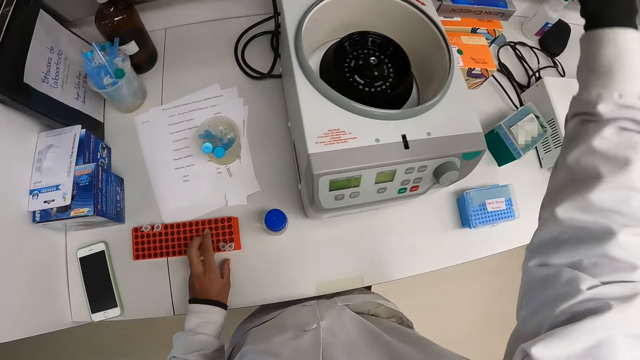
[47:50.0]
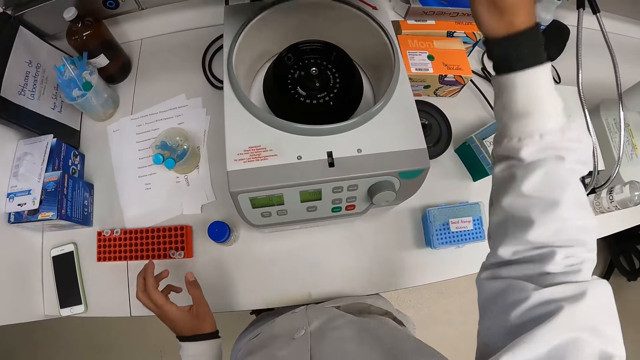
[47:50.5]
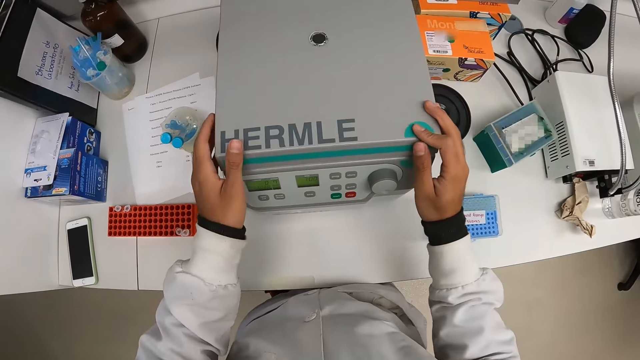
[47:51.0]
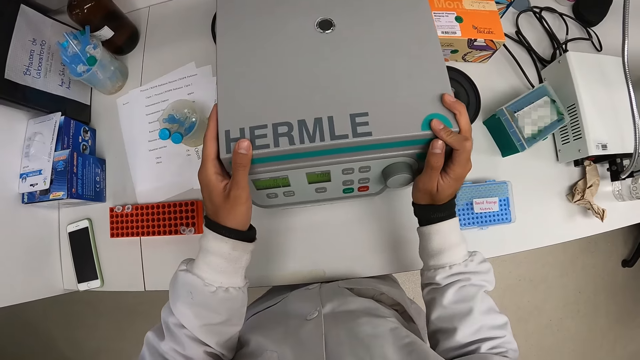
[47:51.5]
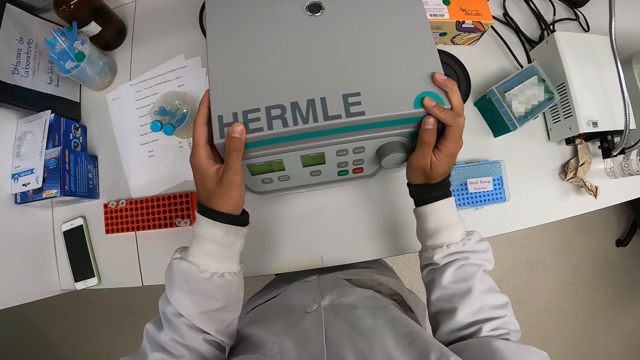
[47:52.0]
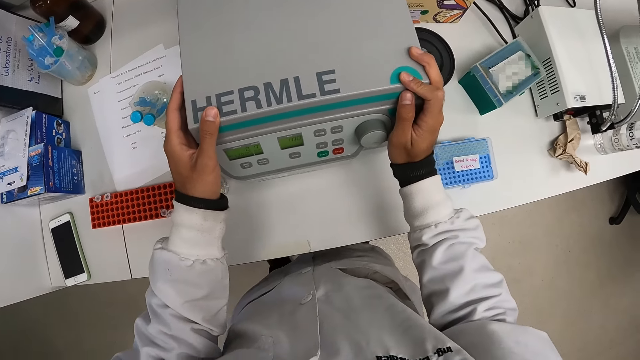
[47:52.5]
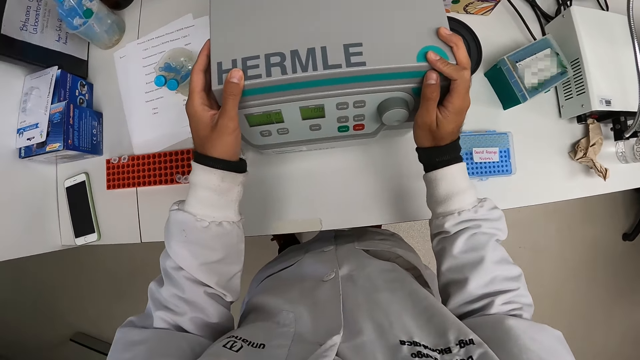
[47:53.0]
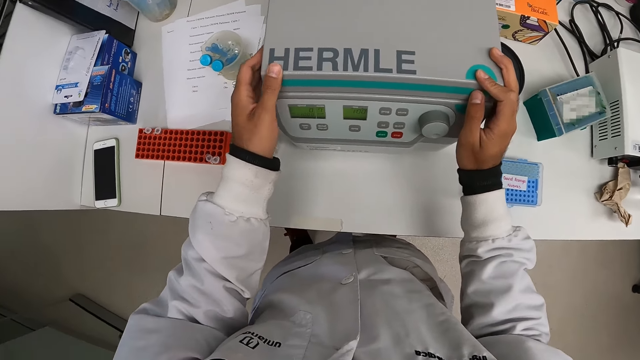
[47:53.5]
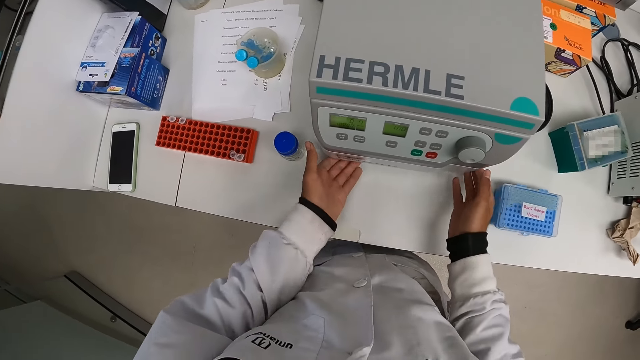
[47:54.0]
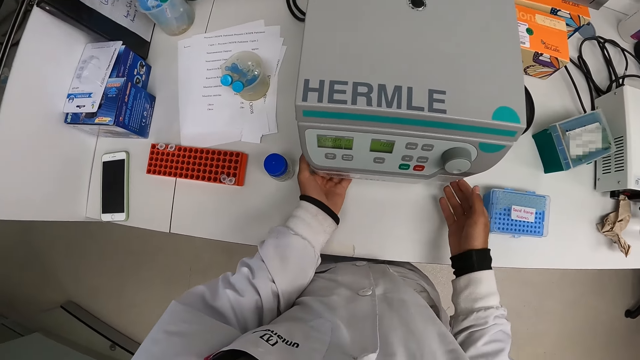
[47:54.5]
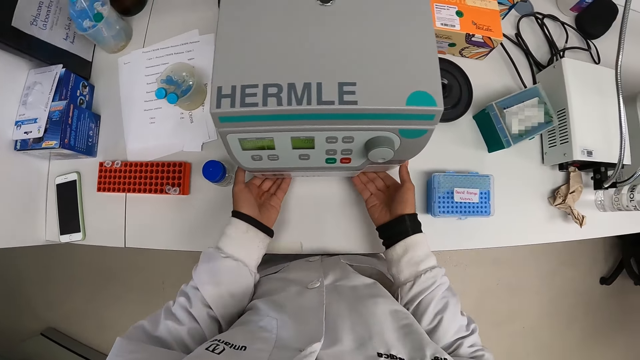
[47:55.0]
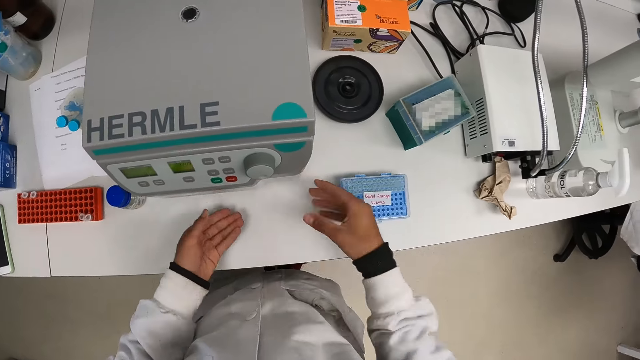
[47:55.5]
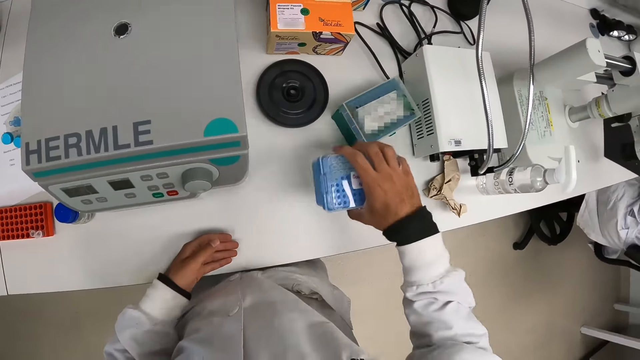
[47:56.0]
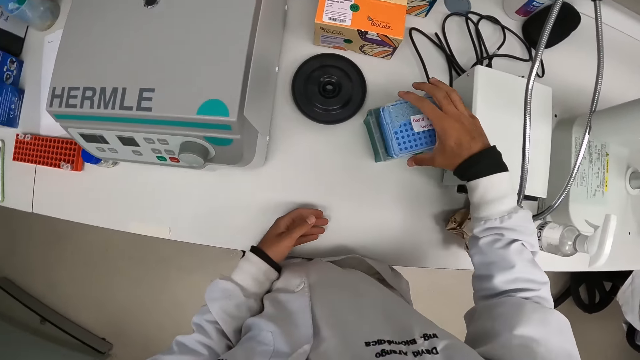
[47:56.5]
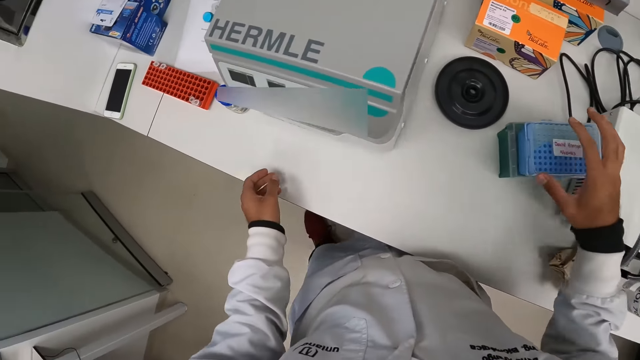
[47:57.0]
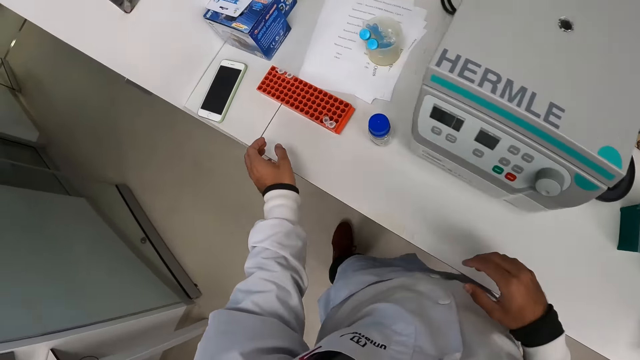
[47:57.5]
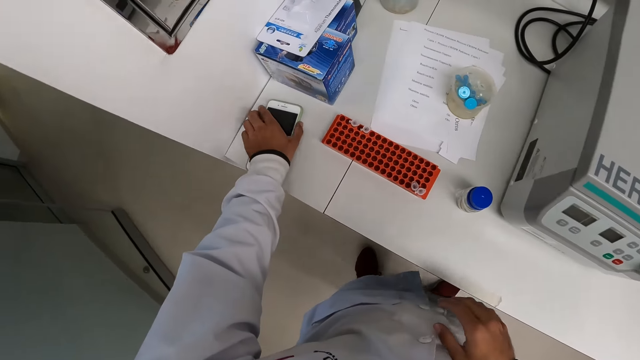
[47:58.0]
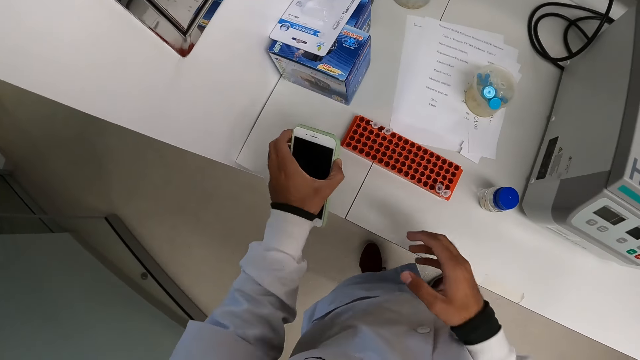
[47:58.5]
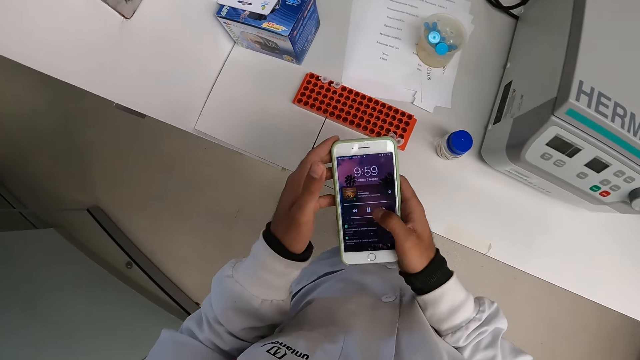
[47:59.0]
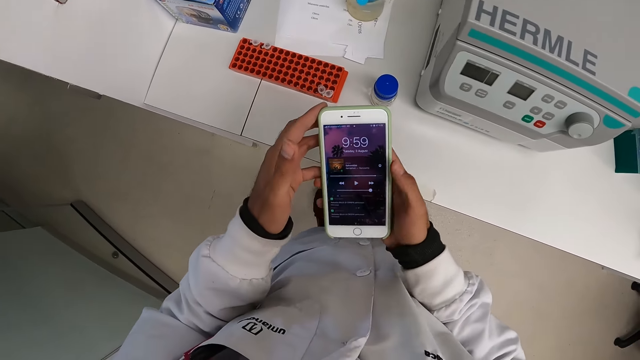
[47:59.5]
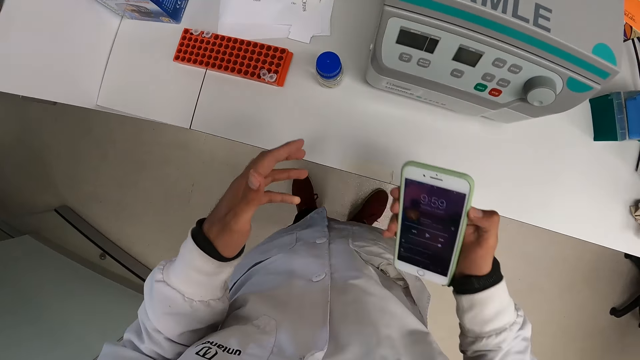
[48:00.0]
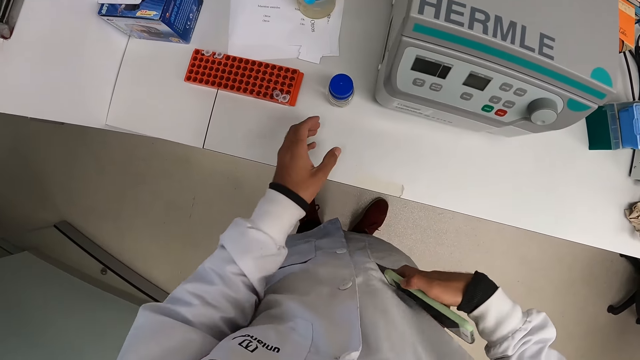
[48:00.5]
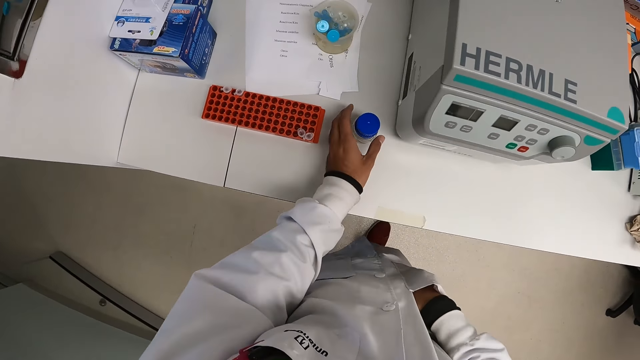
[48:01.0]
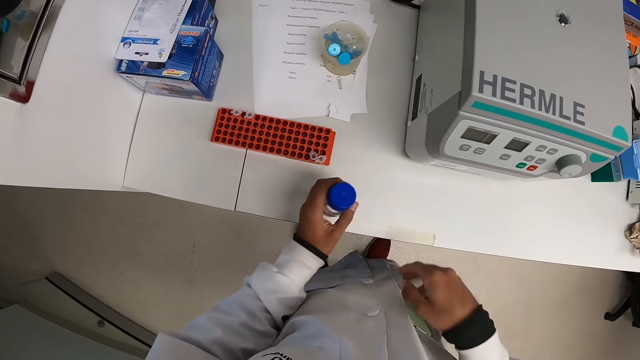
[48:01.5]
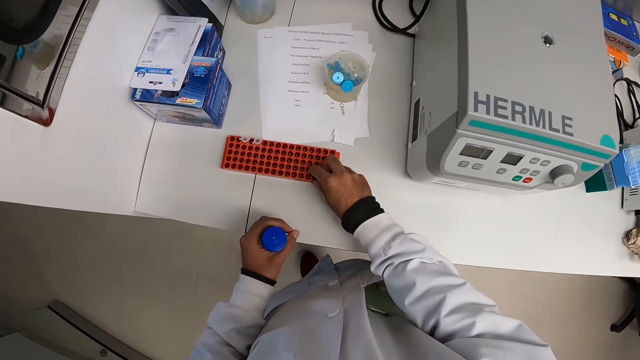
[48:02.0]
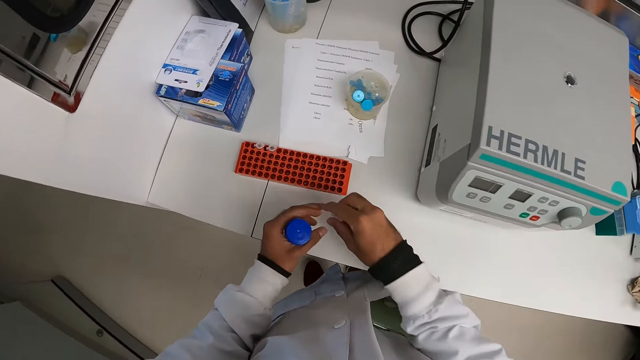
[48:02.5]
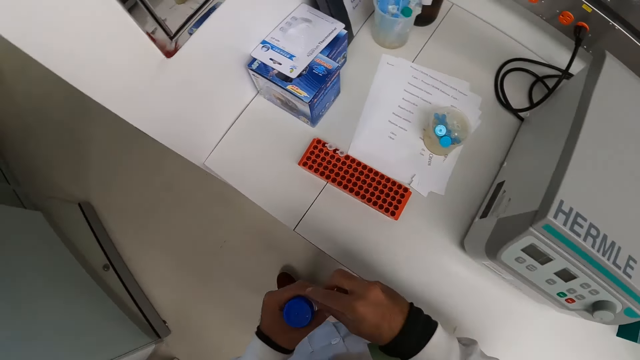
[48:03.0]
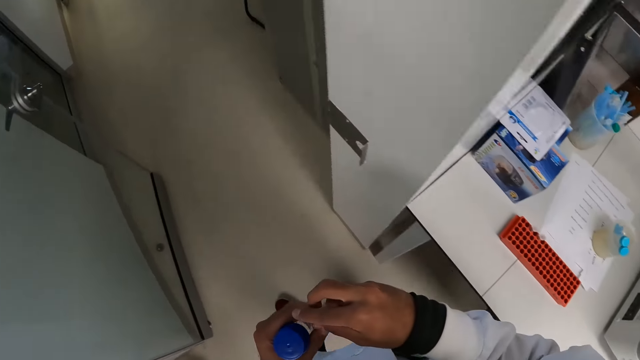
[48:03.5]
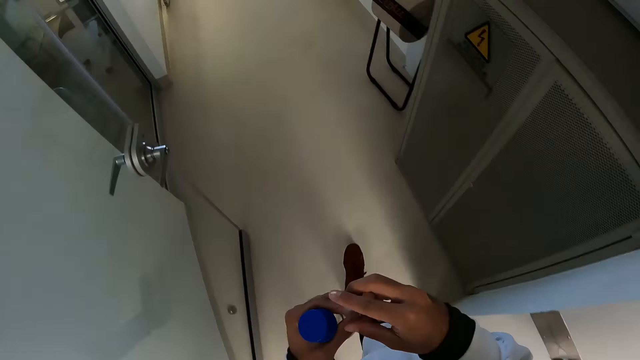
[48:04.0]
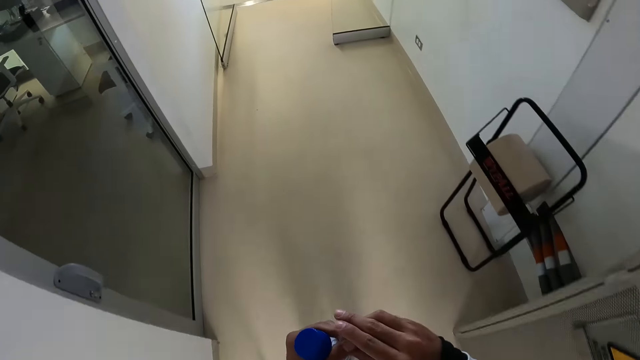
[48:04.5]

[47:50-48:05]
The camera wearer stores the sample. She closes the centrifuge lid with her right hand. She carries the test tube case from the table with her right hand. She holds the storage bar. She drops the test tube case on a case with her right hand. She carries a phone on the table with her left hand. She presses the phone with her right hand. She keeps the phone in her pocket in the dust coat with her right hand. She carries the container with her left hand. She carries a test tube with her right hand. She holds the bottle.

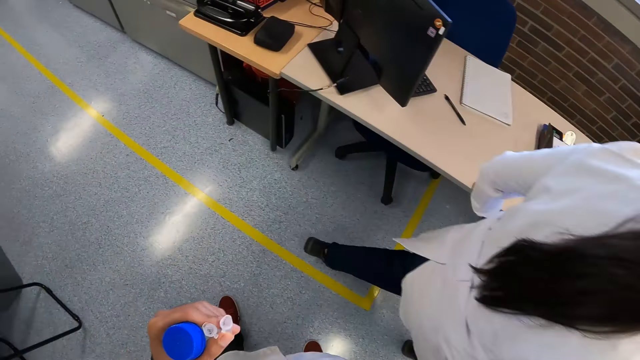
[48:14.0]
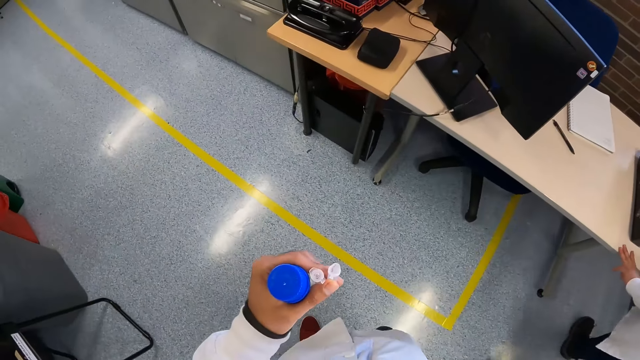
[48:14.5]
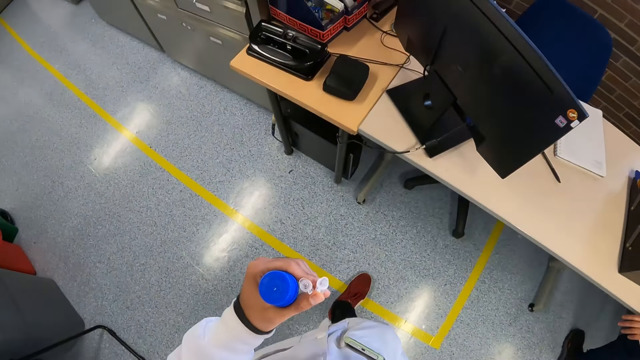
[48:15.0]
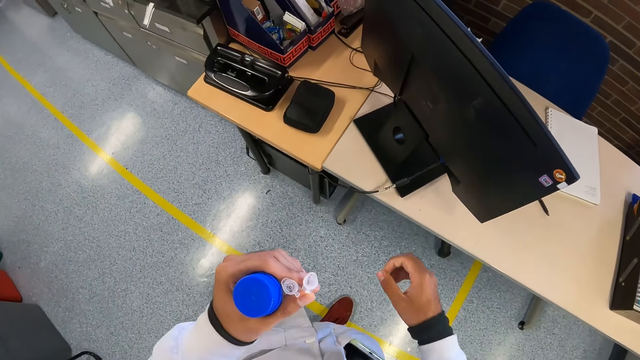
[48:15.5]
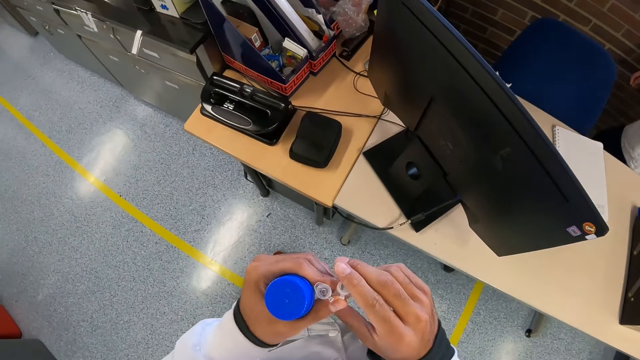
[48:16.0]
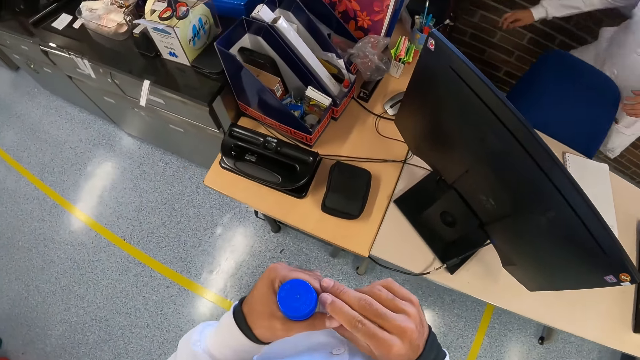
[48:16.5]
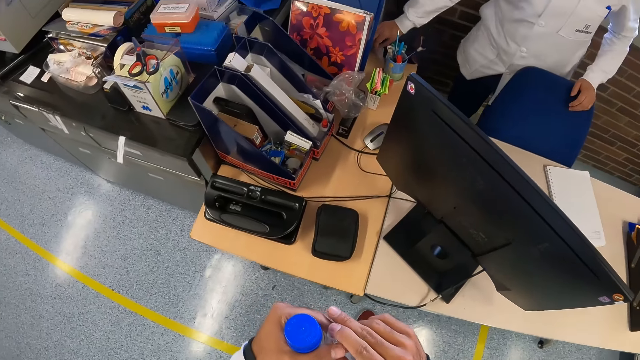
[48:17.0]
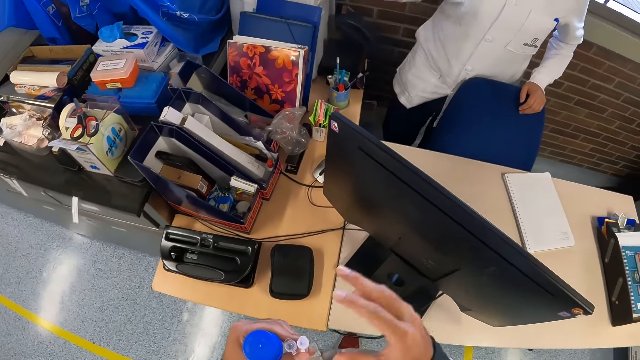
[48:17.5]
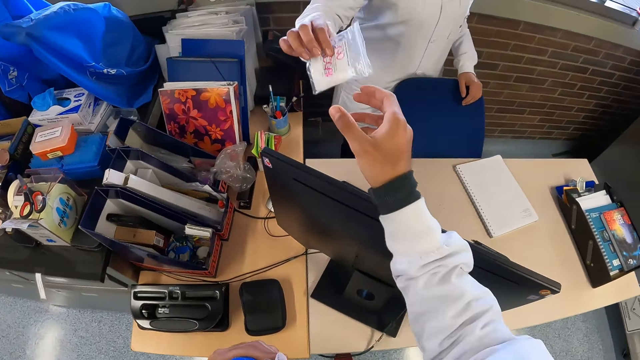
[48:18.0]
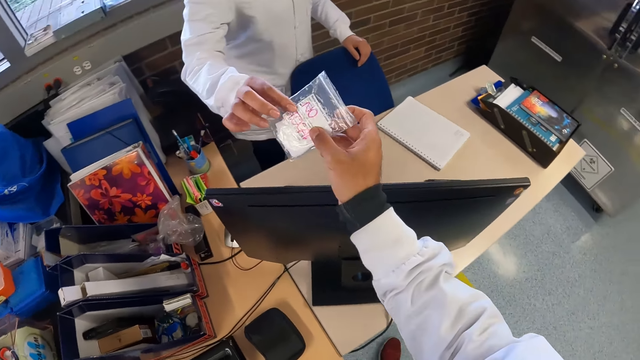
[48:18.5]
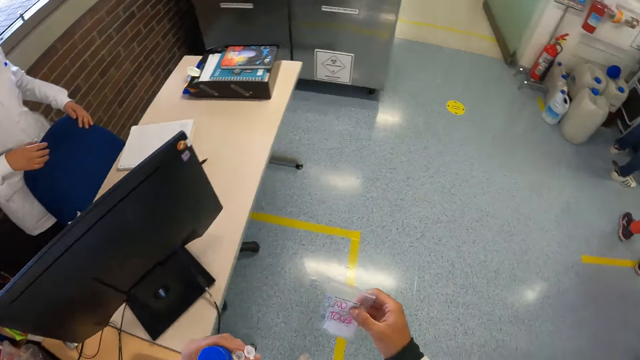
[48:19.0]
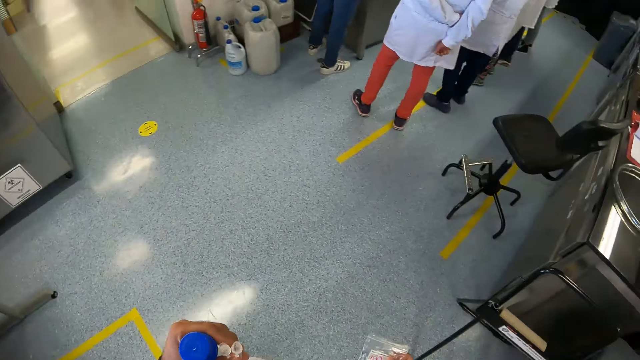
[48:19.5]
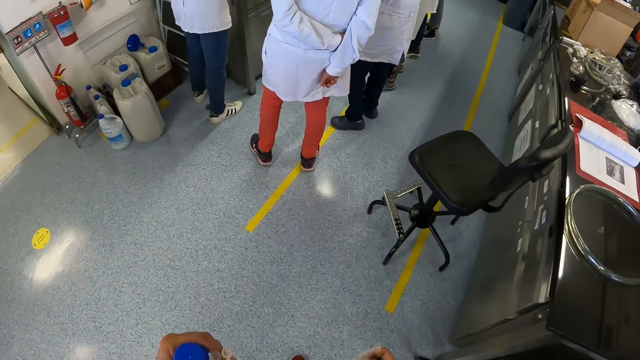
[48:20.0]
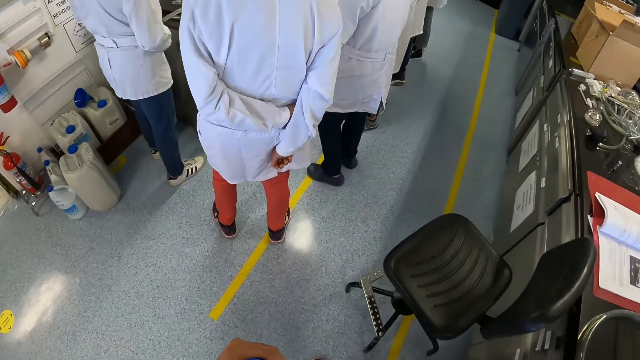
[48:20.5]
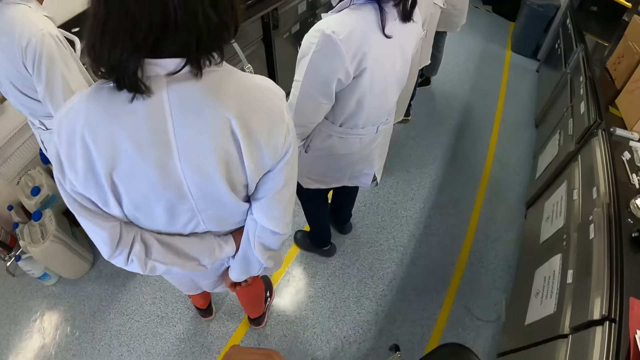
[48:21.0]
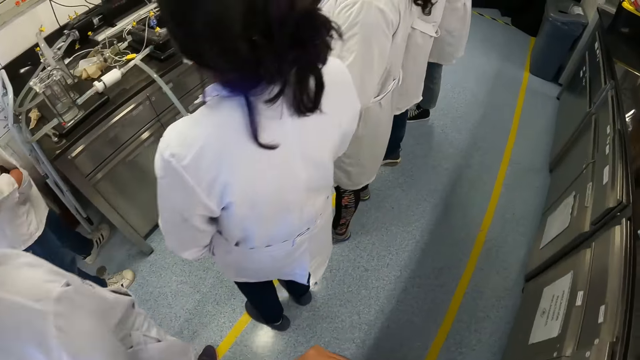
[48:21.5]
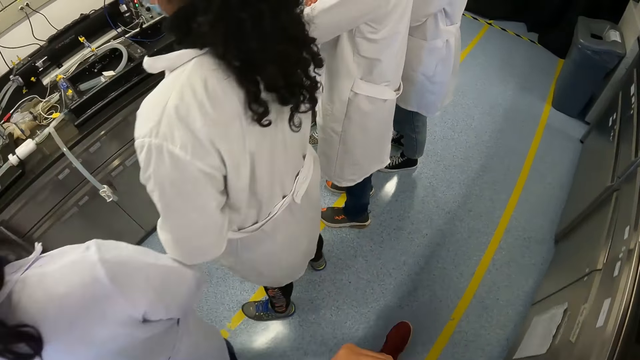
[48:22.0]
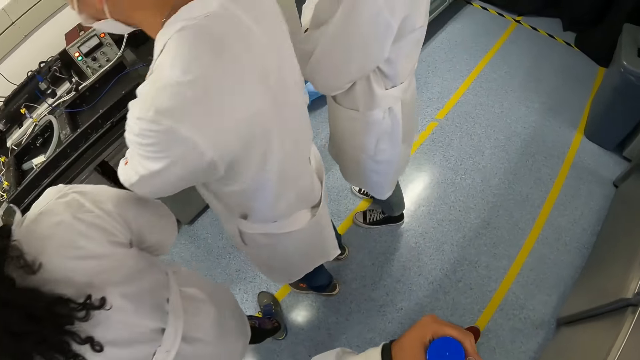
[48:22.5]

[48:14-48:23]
The camera wearer covers the test tube with its cover with her right hand. A man gives the camera wearer a nylon with his right hand. The camera wearer collects the nylon from the man with her right hand. She holds the sachet.
